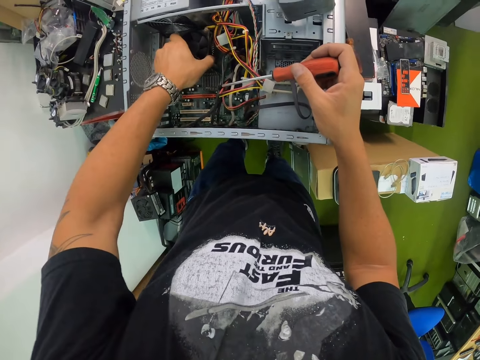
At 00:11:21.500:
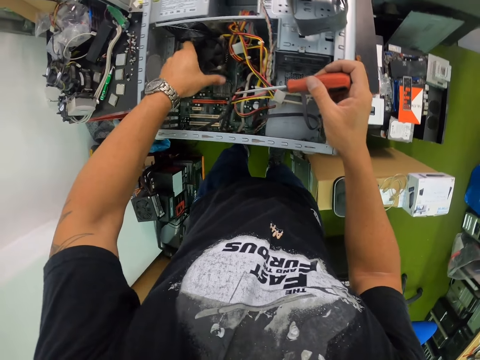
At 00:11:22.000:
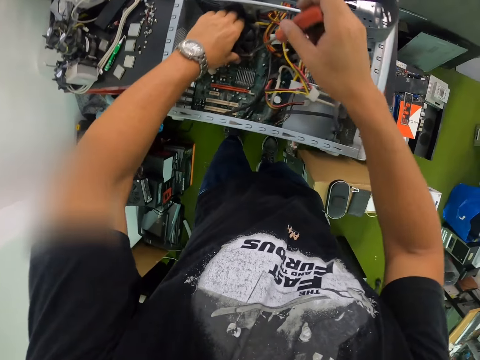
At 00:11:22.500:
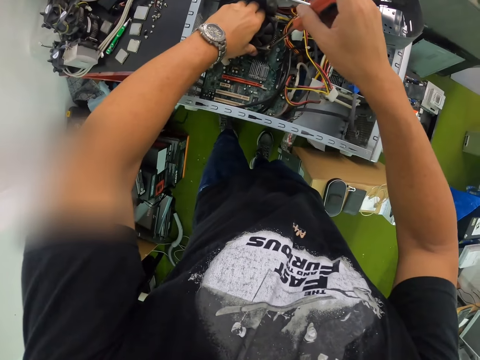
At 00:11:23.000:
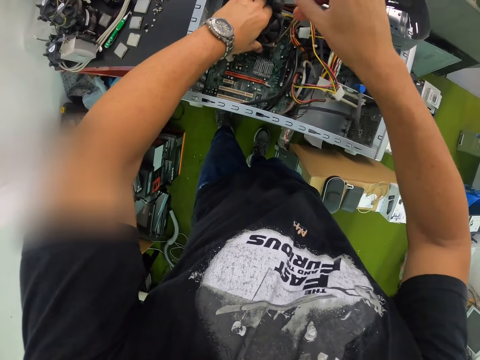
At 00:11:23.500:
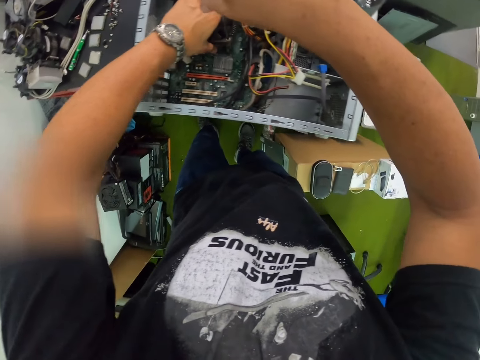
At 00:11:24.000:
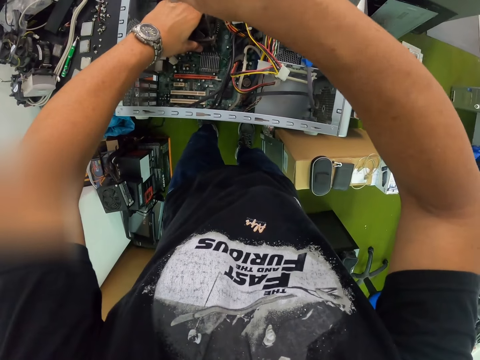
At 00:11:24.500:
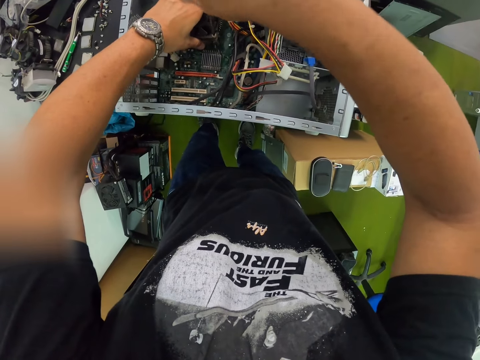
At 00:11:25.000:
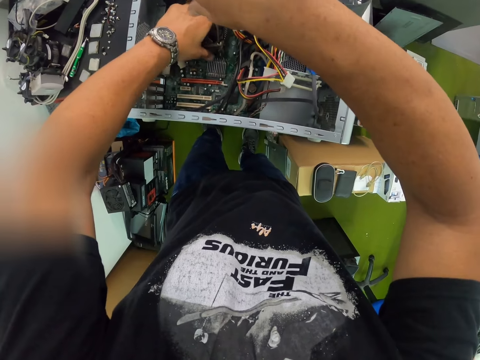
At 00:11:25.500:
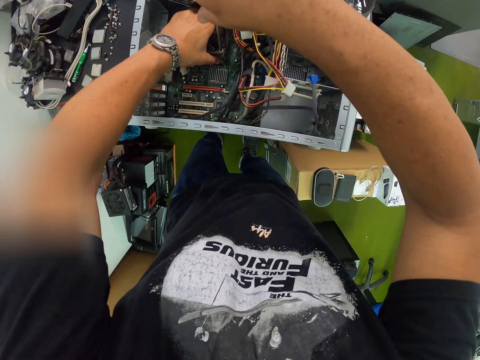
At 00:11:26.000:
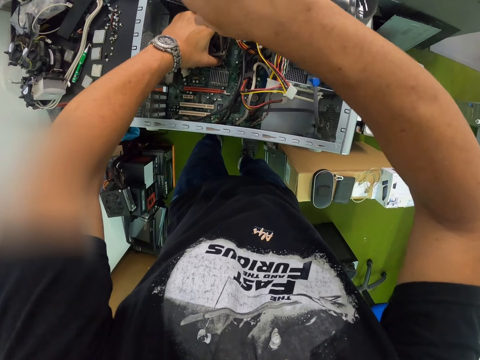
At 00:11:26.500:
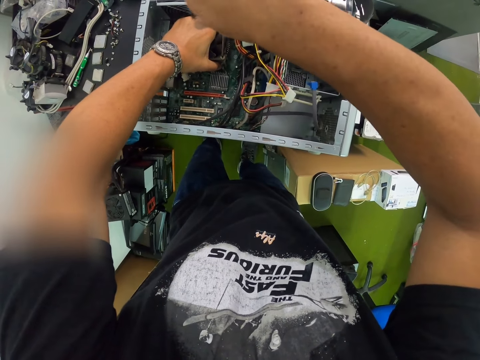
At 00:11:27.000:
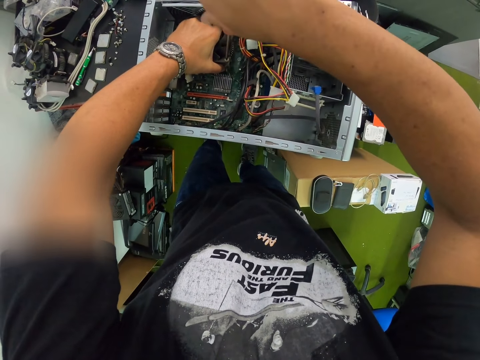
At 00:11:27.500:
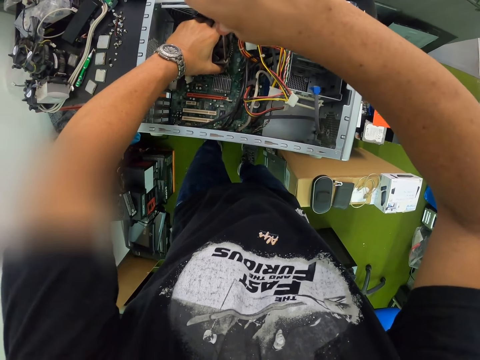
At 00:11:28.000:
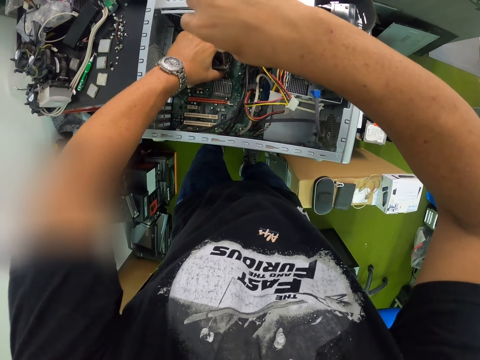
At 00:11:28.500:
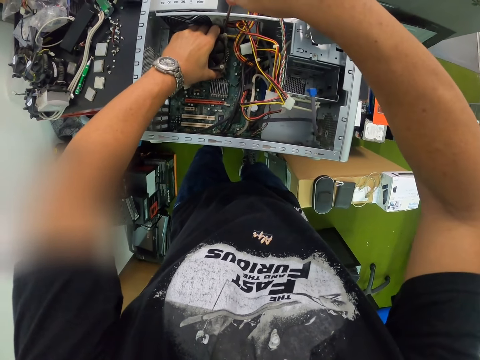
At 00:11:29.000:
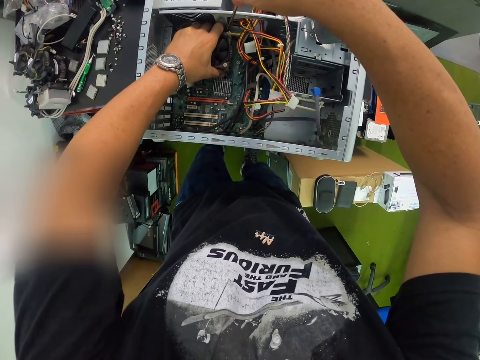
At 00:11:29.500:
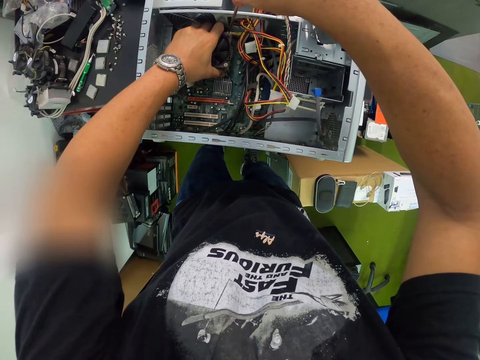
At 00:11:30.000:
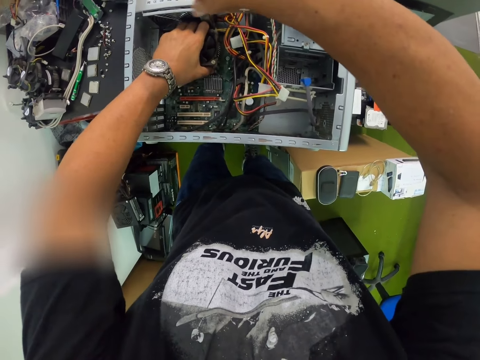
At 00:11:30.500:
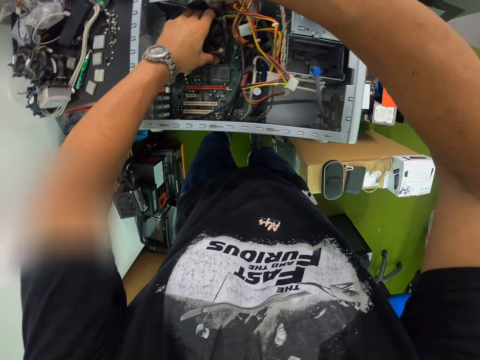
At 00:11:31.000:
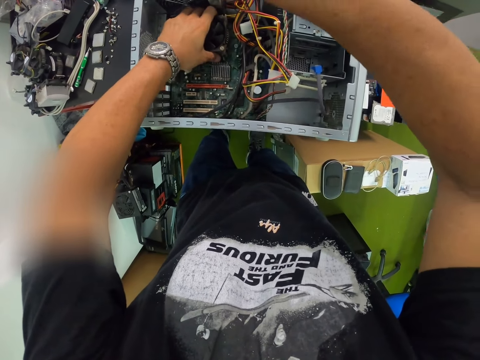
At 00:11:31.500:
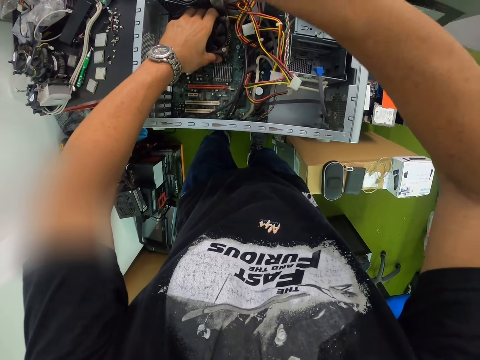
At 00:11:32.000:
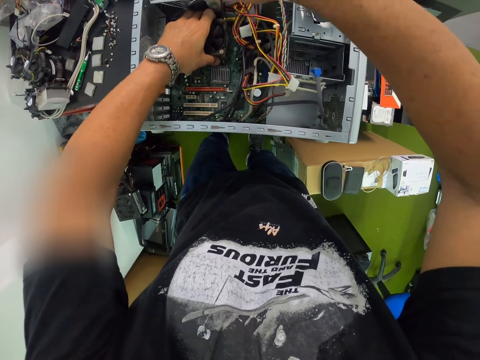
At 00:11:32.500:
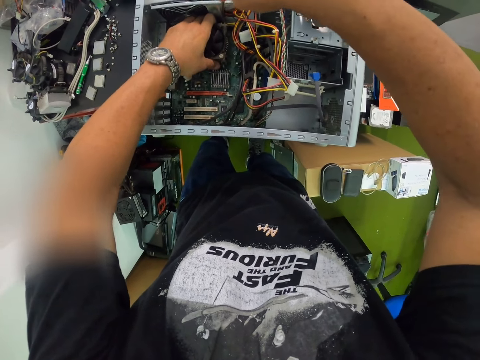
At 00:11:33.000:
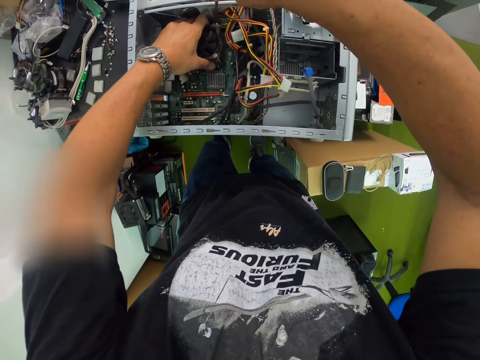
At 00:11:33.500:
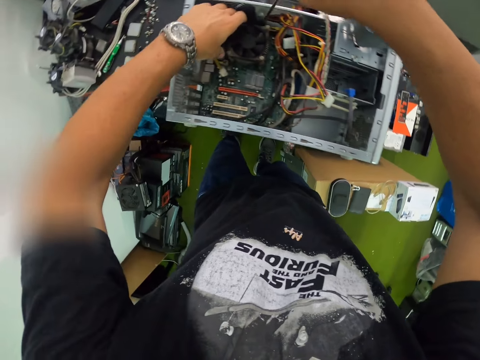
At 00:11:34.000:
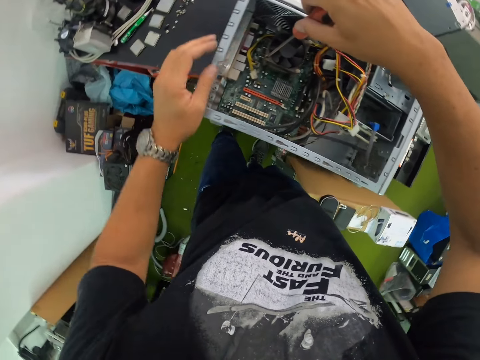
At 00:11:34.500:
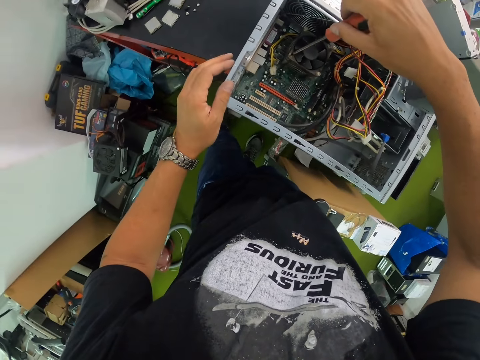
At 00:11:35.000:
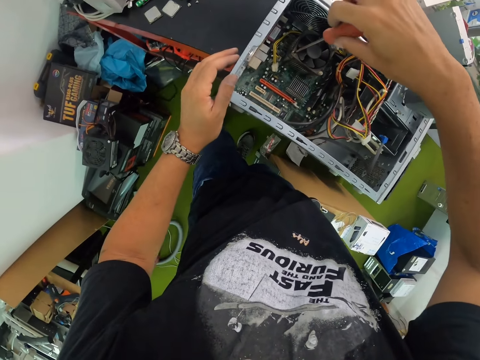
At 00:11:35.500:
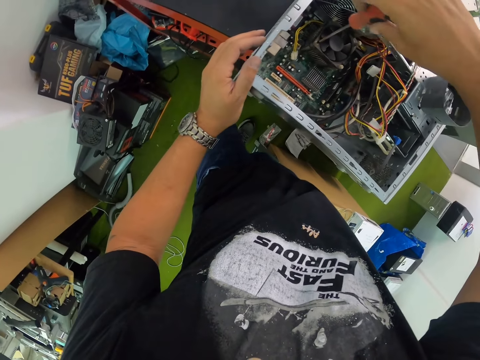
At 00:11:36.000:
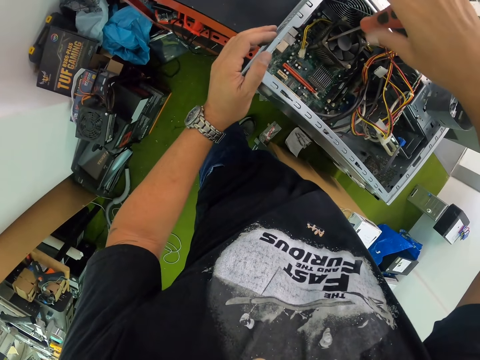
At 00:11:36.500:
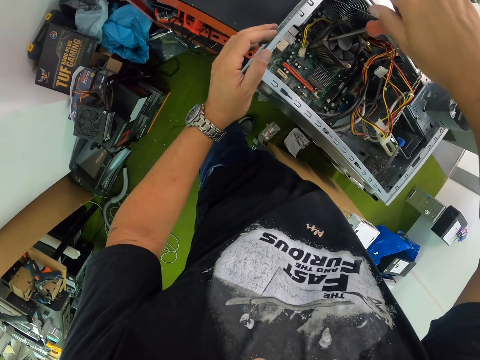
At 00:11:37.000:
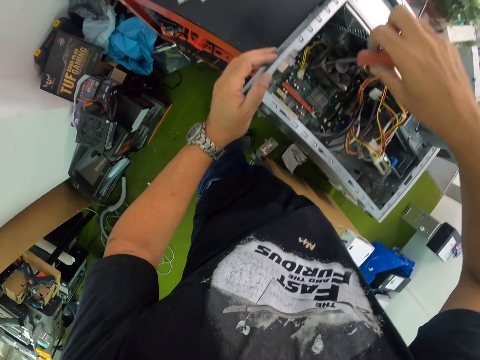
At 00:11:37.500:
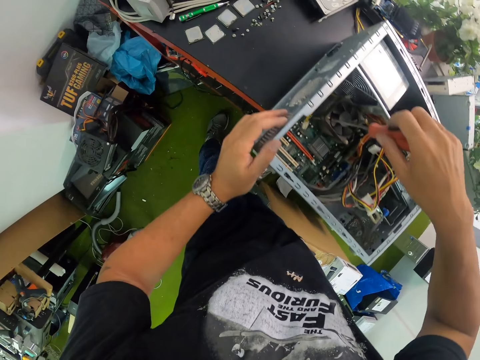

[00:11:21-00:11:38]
The camera wearer unscrews the screw in the fan with the screwdriver with his right hand. He unscrews the screw again. He removes his left hand from the fan in the computer case. He places his left hand on the computer case. He unscrews the screw in the fan with the screwdriver with his right hand.

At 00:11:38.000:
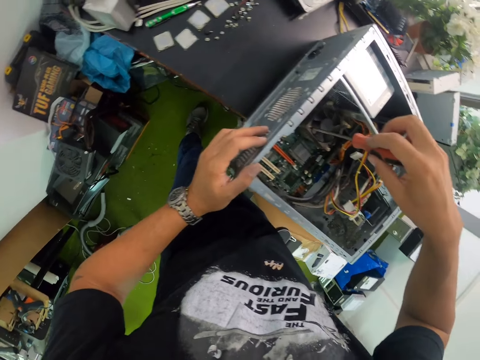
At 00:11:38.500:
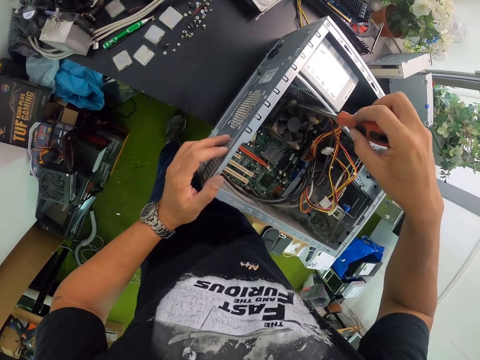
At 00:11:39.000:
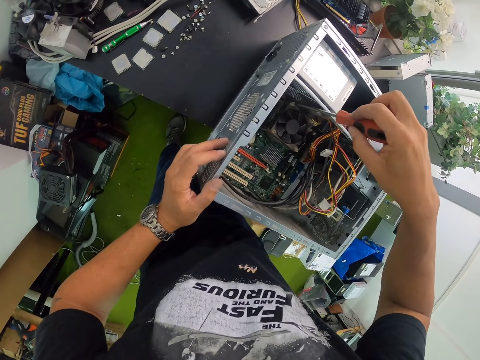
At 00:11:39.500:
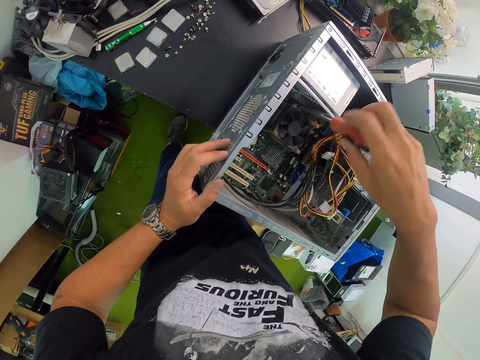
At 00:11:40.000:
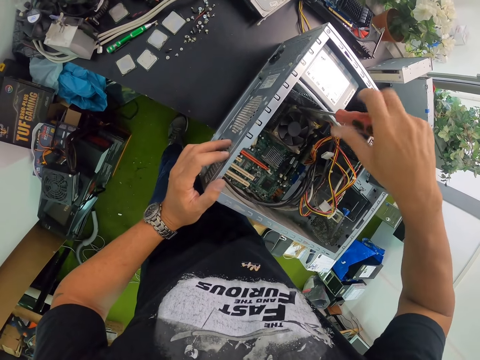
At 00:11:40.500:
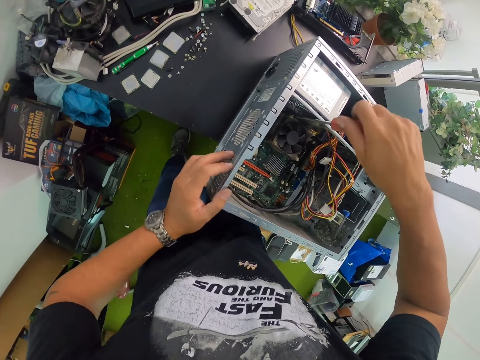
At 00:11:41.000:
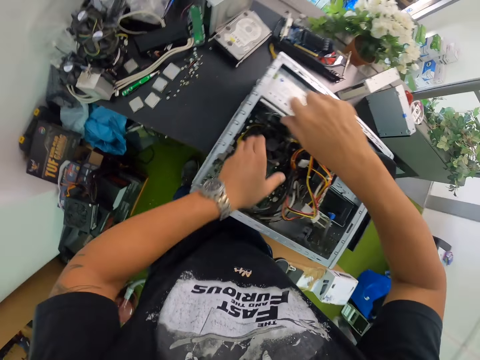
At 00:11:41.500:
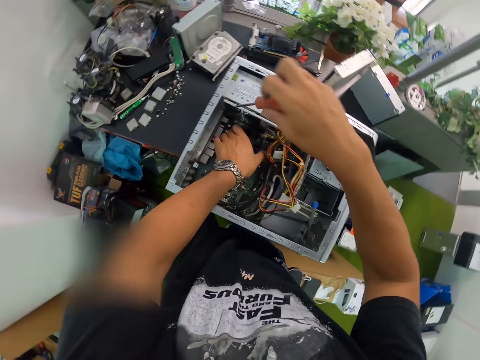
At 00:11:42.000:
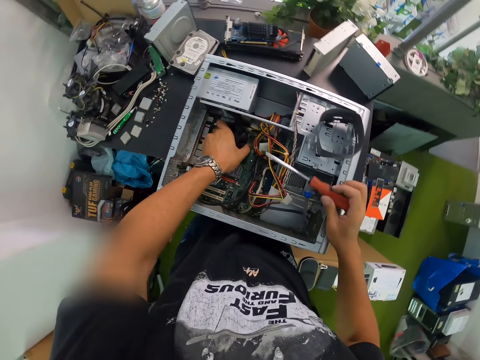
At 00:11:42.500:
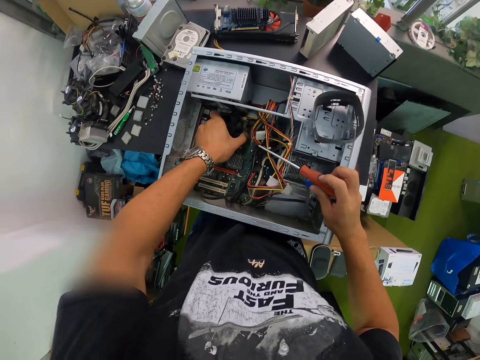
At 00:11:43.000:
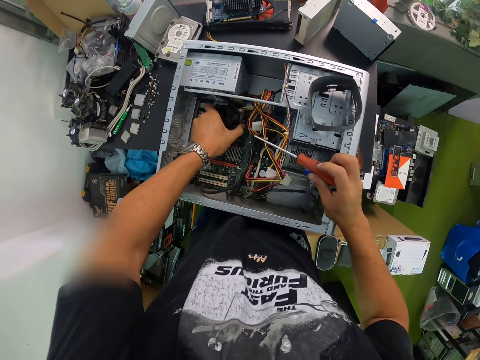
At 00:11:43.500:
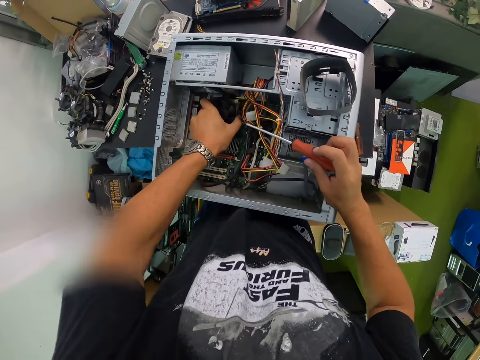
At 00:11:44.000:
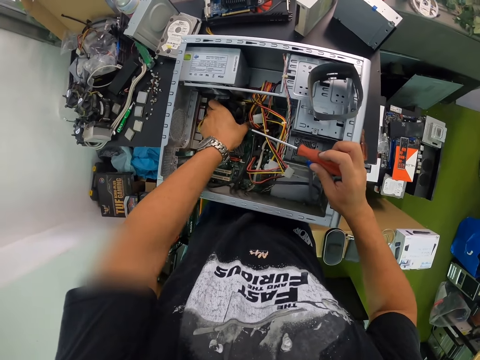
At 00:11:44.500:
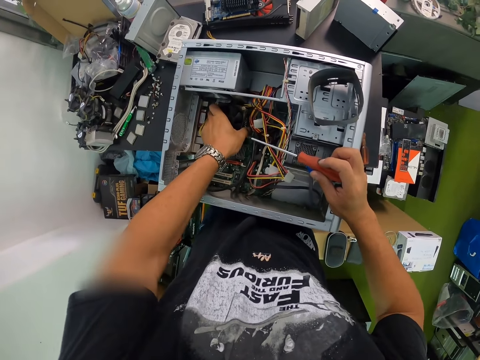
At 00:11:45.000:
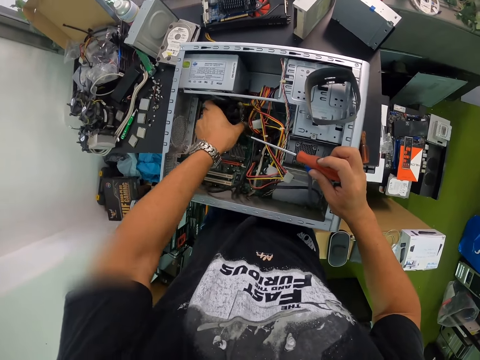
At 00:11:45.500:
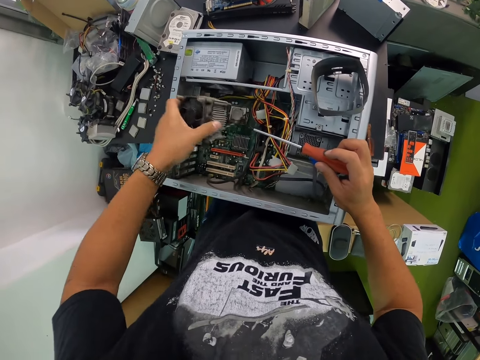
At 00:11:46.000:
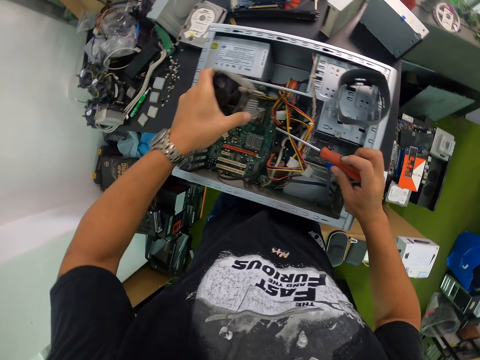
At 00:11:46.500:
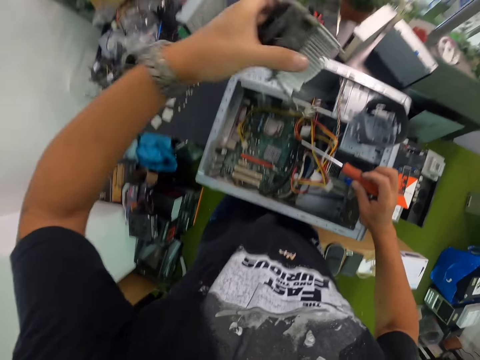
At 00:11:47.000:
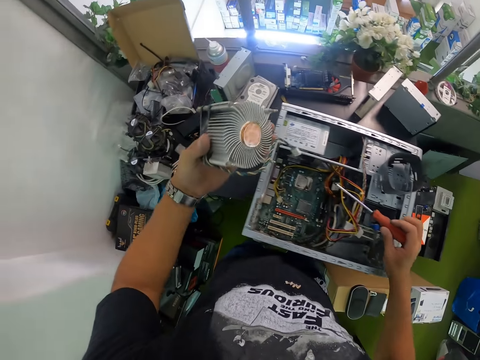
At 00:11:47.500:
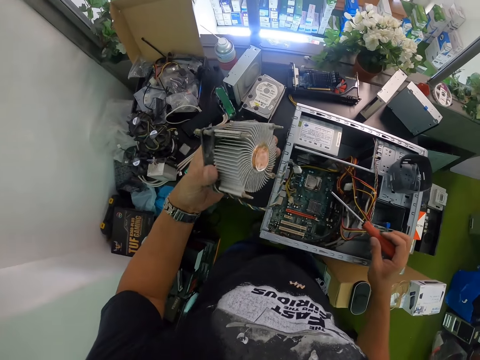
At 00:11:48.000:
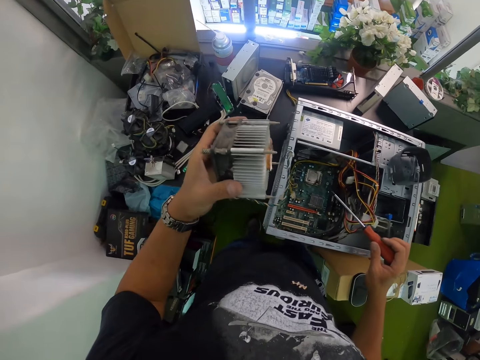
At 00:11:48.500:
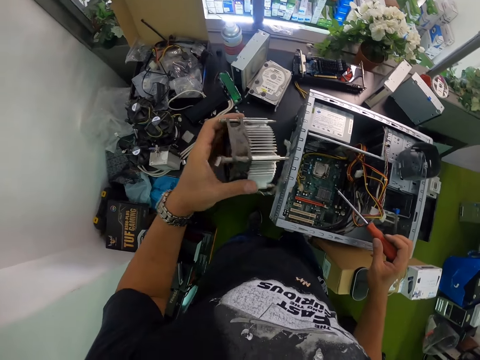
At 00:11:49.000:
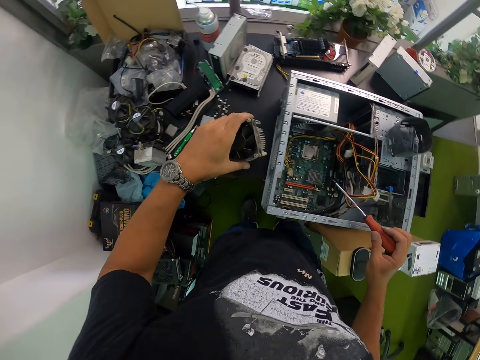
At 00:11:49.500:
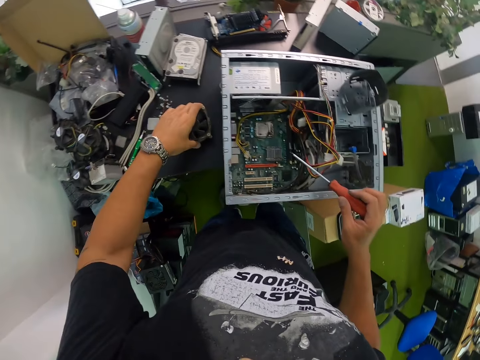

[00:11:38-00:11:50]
The camera wearer unscrews the screw in the fan with the screwdriver with his right hand. He pulls the fan in the motherboard in the computer case with his left hand. He places his right hand on the computer case. He pulls out the fan in the computer case with his left hand. He stares at the central processing unit box. He places the fan on the table with his left hand.
